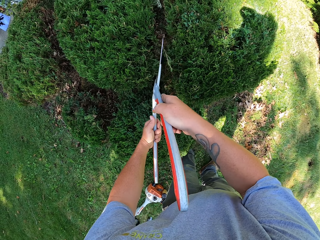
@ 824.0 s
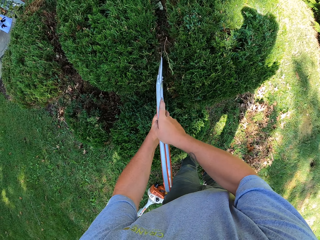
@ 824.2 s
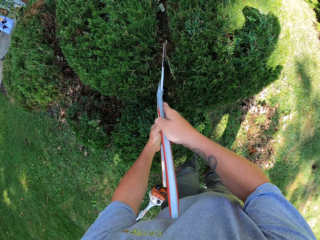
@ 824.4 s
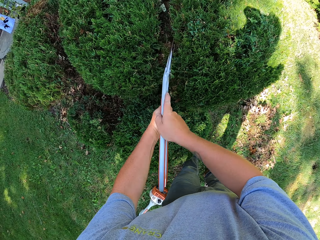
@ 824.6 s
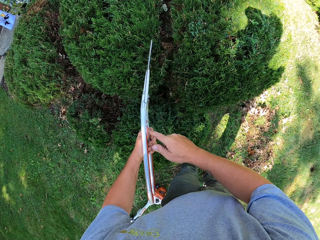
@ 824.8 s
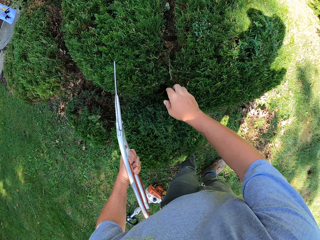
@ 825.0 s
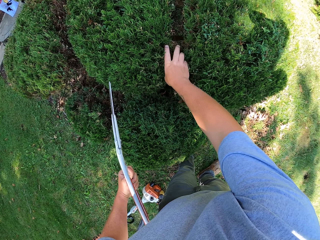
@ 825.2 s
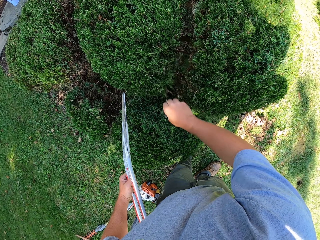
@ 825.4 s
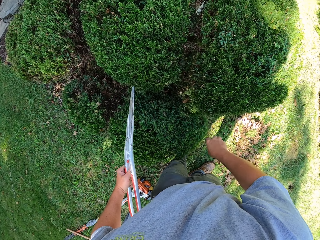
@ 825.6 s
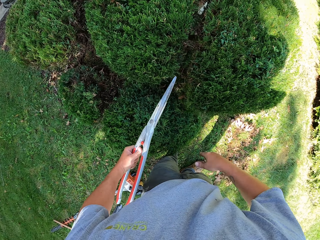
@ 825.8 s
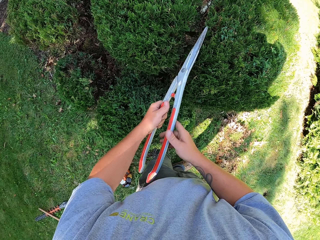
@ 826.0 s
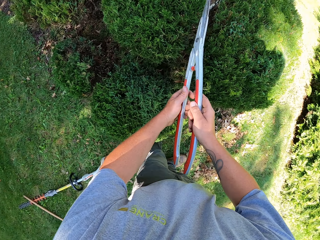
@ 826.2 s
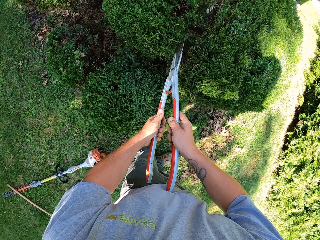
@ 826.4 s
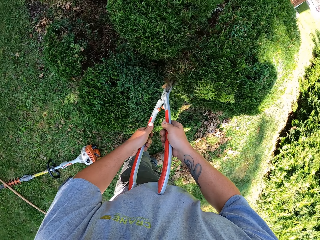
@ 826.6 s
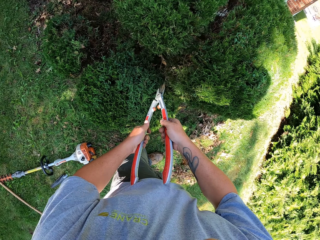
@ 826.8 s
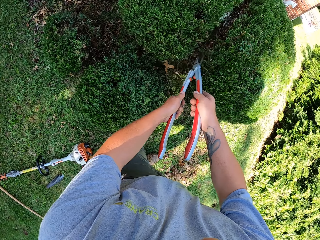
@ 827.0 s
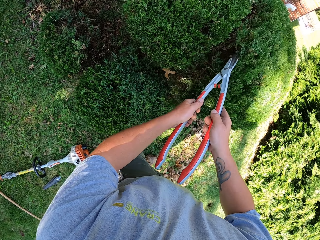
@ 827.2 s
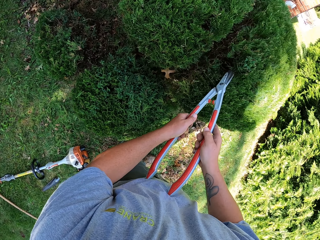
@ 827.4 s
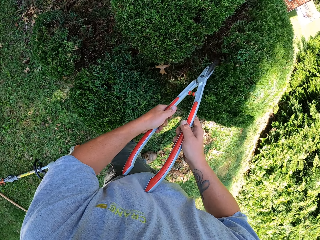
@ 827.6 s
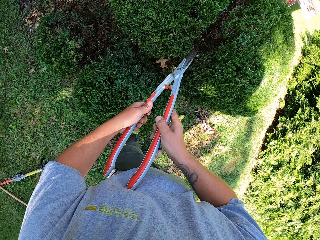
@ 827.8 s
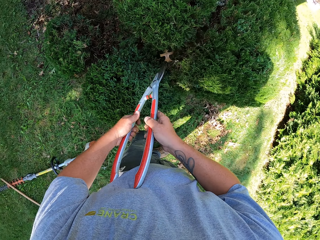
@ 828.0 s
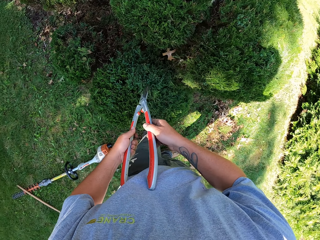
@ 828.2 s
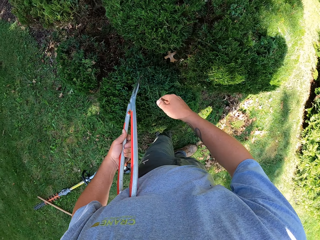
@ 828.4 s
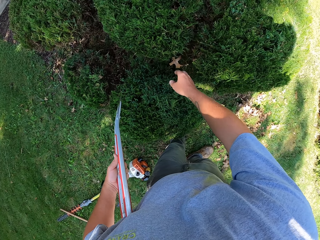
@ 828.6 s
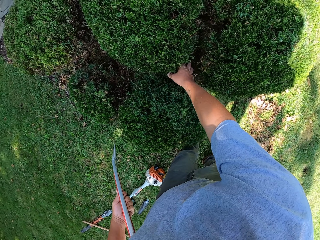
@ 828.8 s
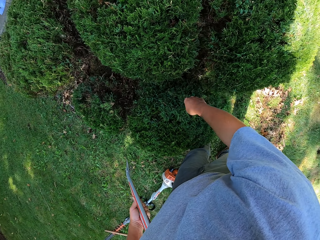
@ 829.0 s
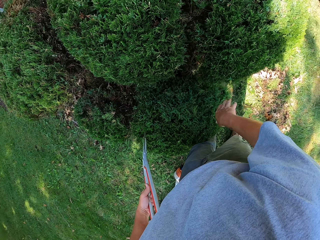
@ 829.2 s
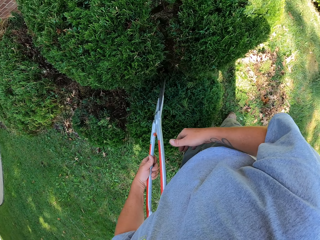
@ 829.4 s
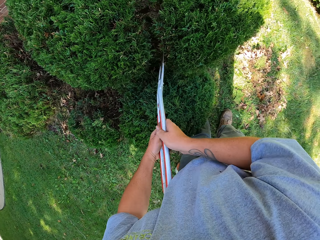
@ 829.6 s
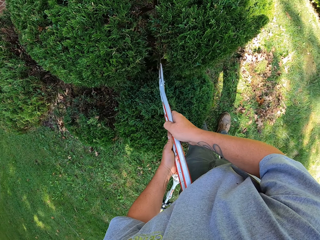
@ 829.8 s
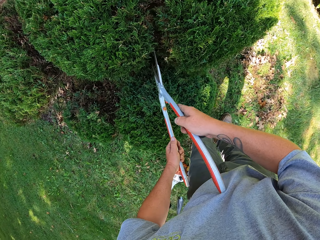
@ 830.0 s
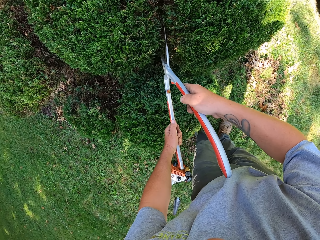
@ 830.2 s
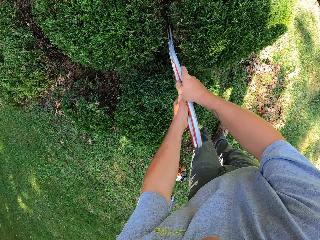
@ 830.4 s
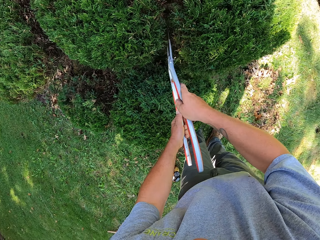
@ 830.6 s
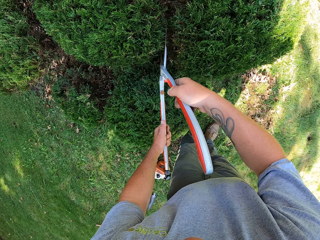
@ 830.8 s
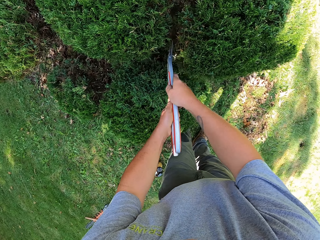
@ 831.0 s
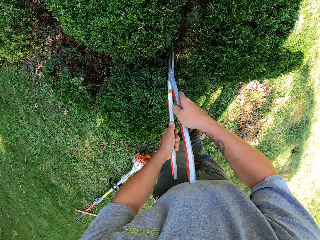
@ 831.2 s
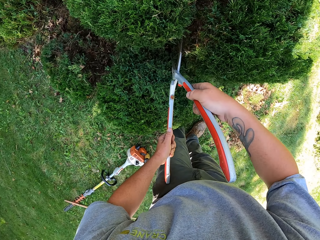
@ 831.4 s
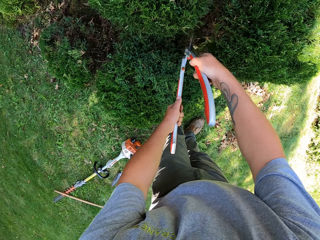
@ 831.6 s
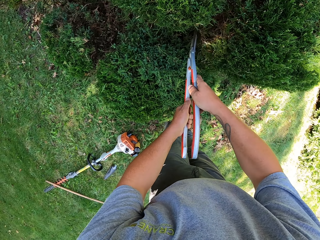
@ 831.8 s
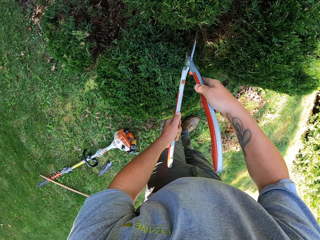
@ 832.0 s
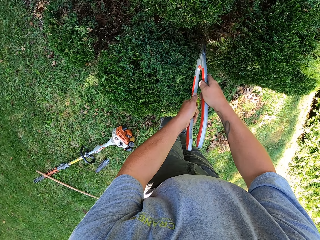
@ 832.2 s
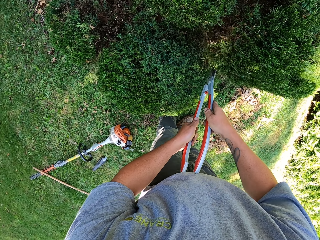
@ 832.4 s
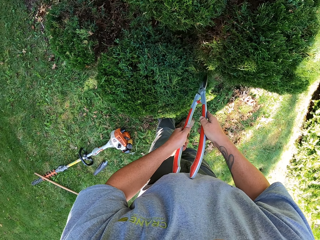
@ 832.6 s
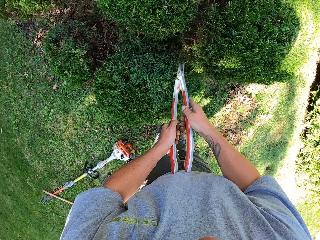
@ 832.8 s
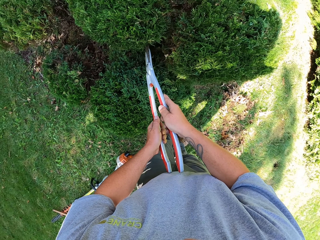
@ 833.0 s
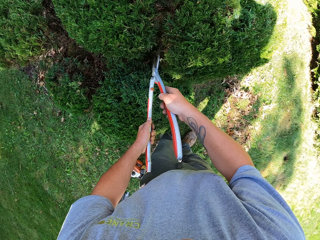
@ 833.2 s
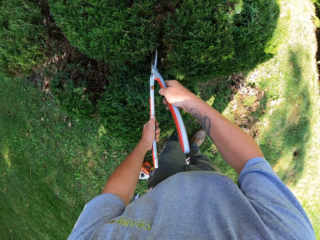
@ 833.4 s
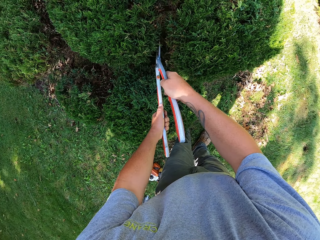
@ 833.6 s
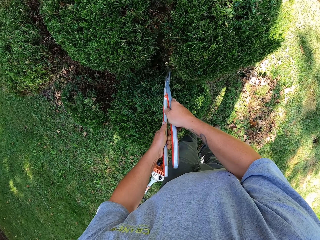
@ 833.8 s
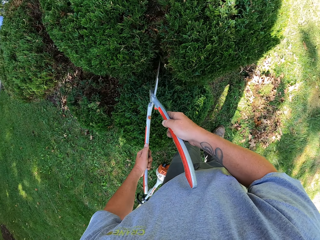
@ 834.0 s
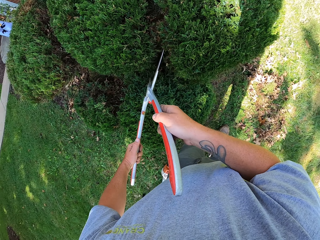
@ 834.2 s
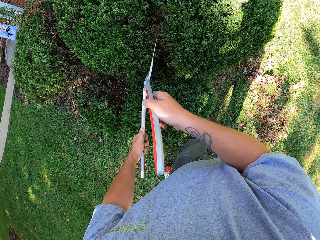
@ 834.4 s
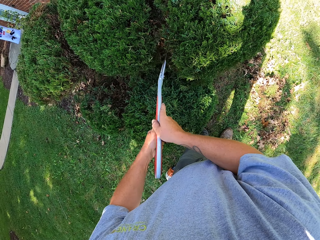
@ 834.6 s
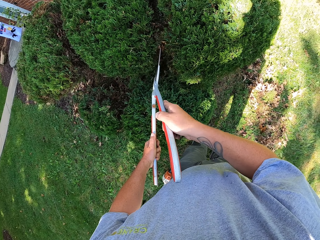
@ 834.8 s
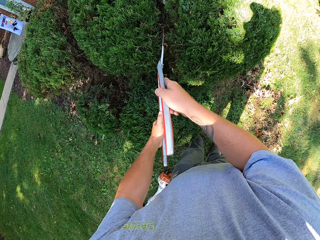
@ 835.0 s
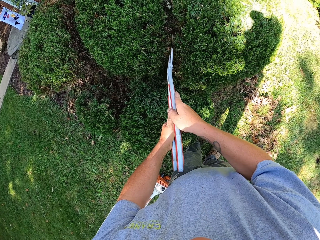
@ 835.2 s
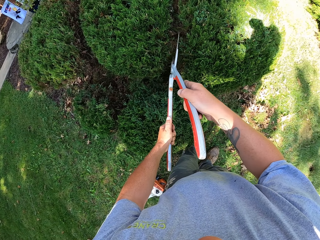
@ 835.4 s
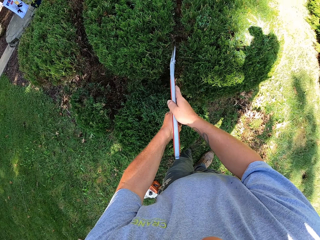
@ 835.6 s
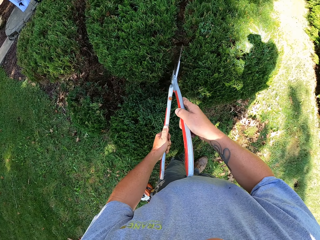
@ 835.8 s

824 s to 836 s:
The camera wearer removes the sheared leaves with a hand. They cut the leaves with garden shears.
